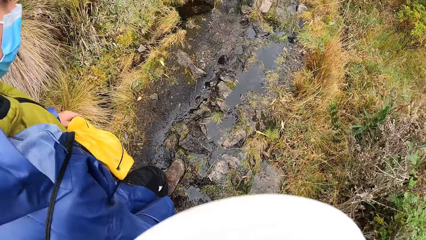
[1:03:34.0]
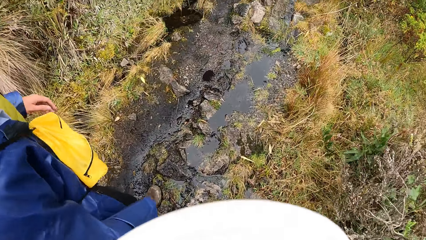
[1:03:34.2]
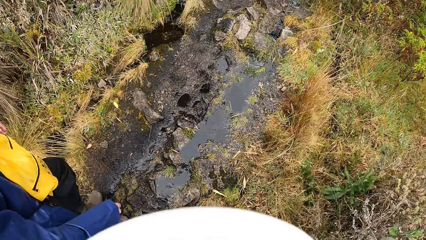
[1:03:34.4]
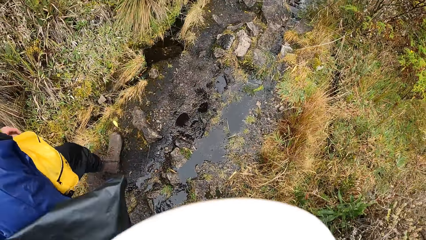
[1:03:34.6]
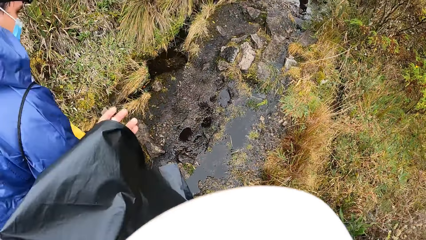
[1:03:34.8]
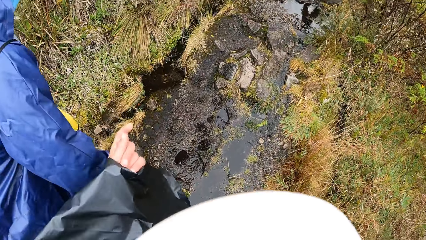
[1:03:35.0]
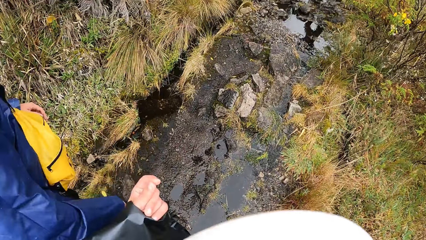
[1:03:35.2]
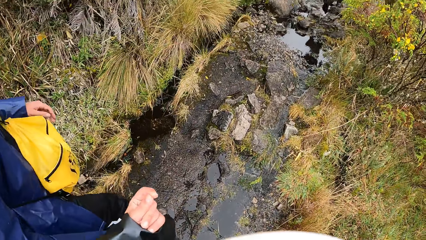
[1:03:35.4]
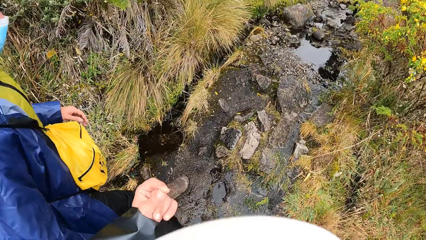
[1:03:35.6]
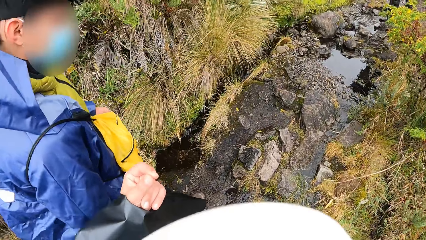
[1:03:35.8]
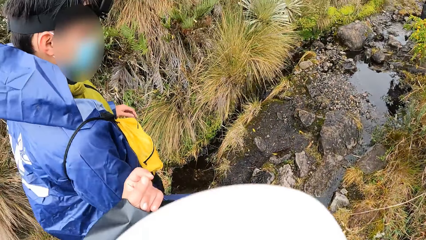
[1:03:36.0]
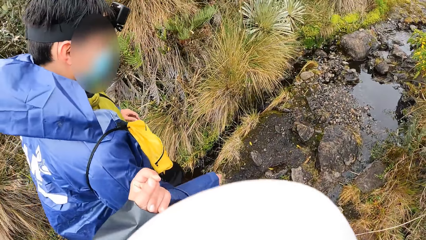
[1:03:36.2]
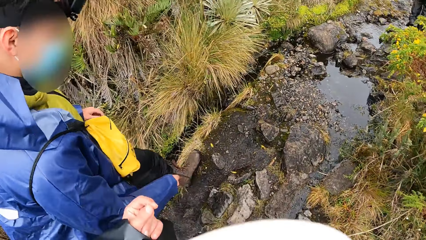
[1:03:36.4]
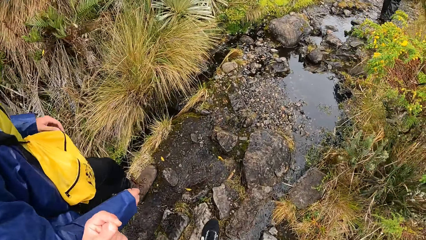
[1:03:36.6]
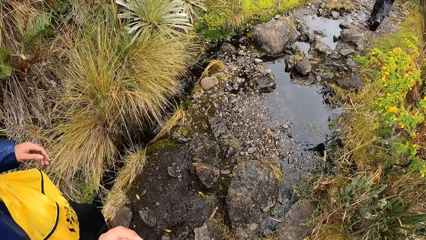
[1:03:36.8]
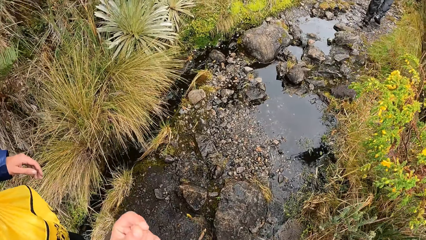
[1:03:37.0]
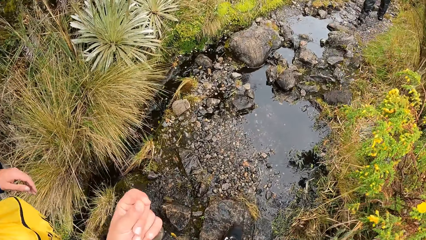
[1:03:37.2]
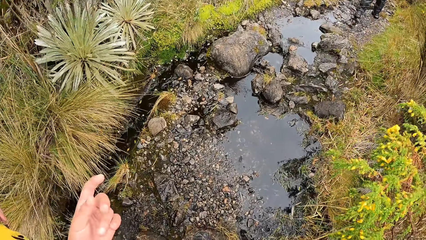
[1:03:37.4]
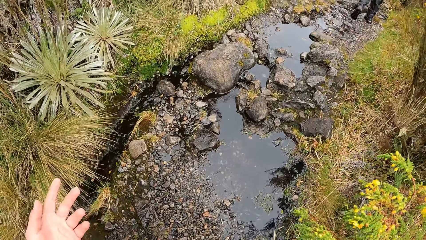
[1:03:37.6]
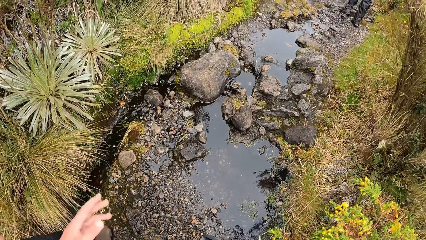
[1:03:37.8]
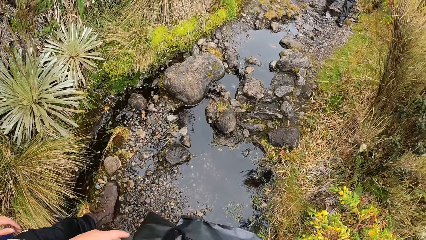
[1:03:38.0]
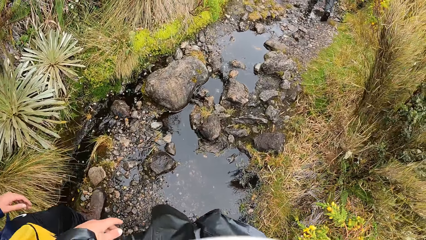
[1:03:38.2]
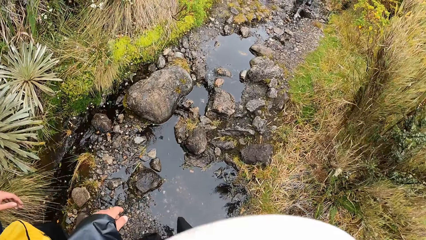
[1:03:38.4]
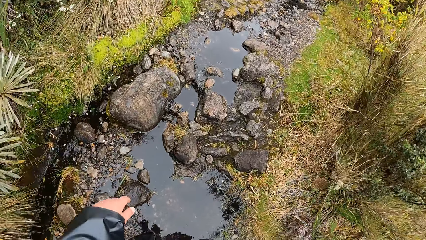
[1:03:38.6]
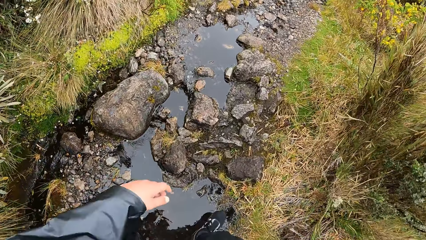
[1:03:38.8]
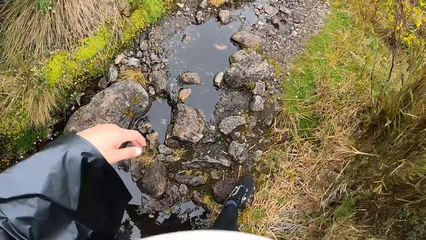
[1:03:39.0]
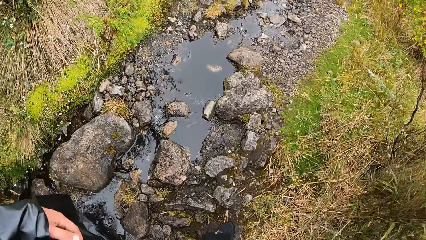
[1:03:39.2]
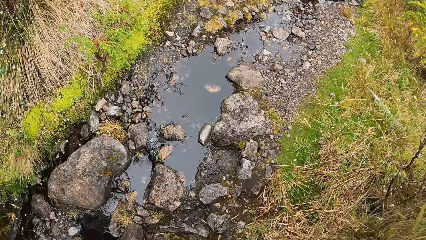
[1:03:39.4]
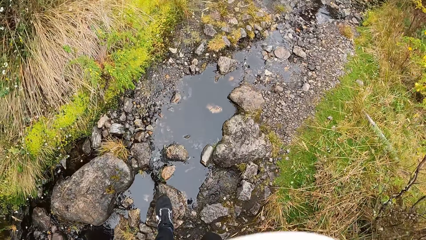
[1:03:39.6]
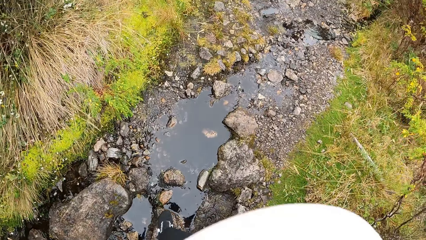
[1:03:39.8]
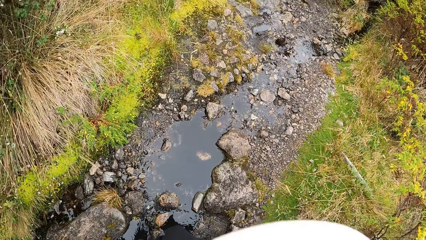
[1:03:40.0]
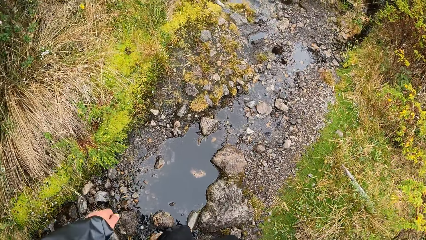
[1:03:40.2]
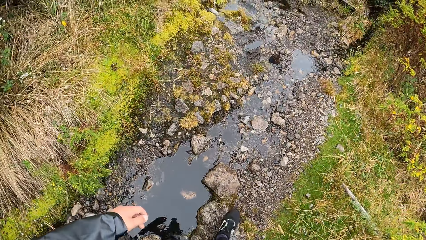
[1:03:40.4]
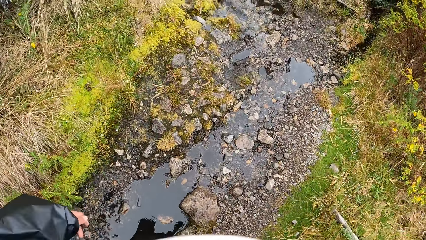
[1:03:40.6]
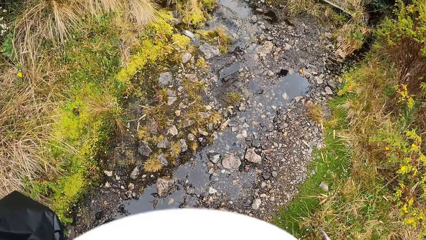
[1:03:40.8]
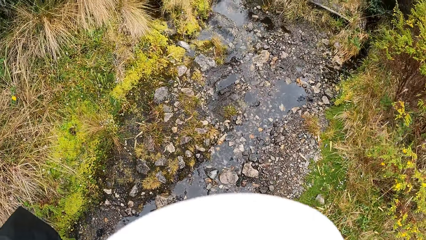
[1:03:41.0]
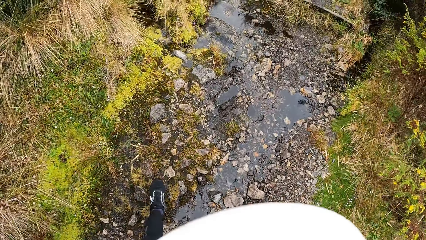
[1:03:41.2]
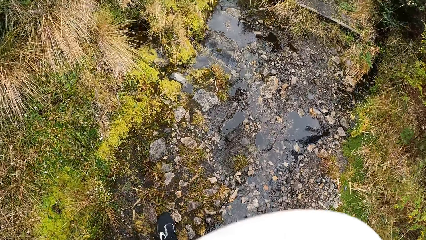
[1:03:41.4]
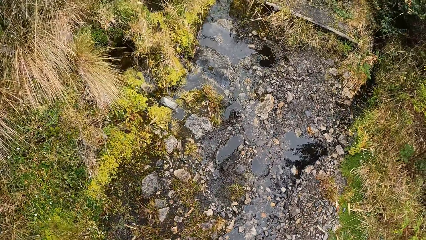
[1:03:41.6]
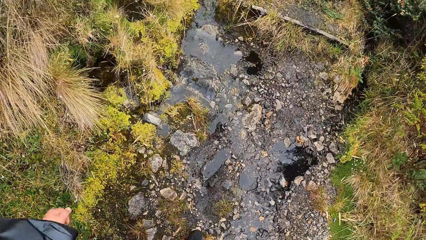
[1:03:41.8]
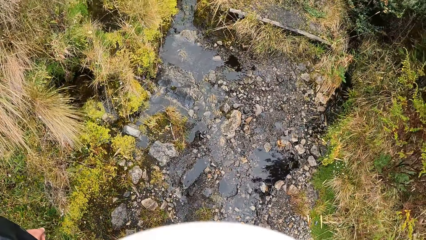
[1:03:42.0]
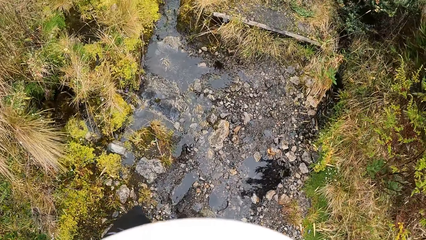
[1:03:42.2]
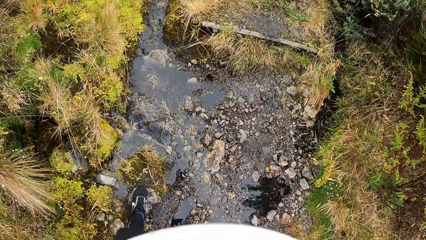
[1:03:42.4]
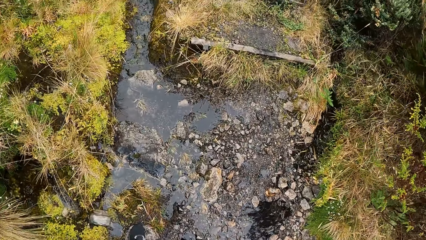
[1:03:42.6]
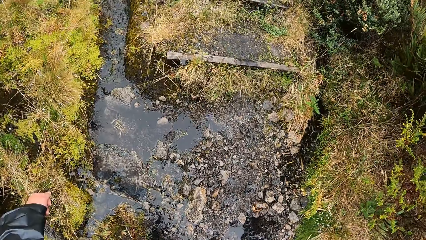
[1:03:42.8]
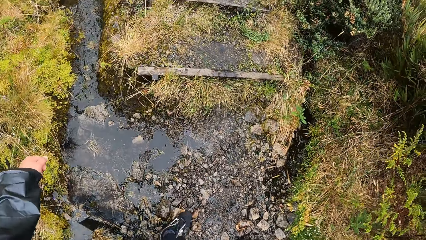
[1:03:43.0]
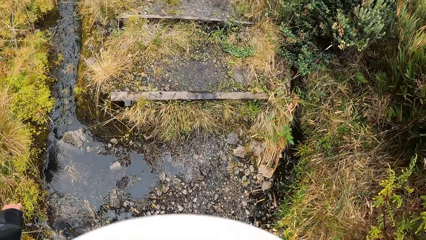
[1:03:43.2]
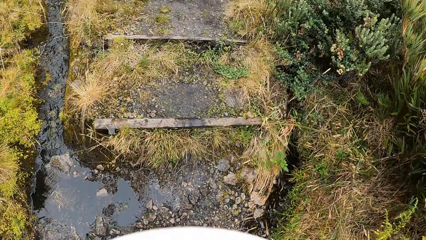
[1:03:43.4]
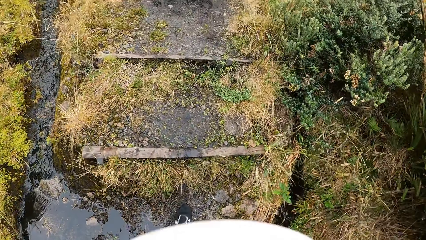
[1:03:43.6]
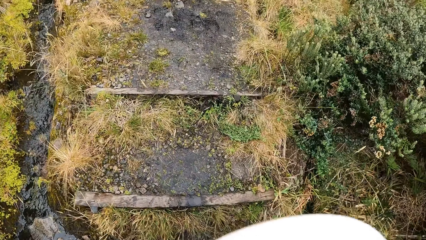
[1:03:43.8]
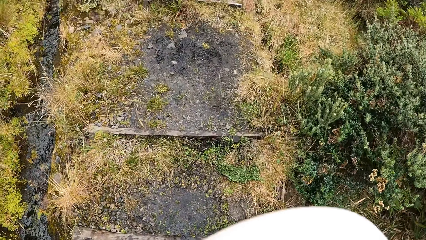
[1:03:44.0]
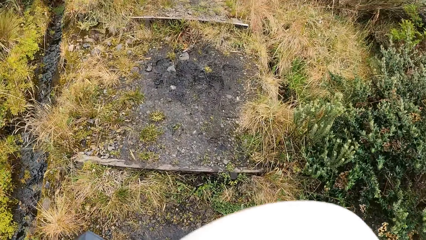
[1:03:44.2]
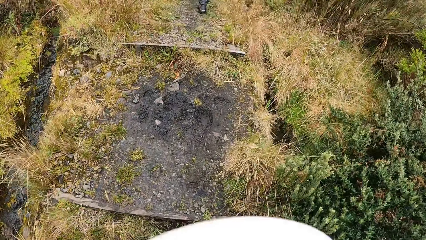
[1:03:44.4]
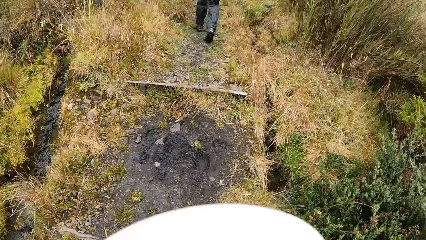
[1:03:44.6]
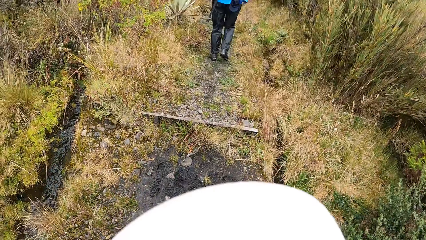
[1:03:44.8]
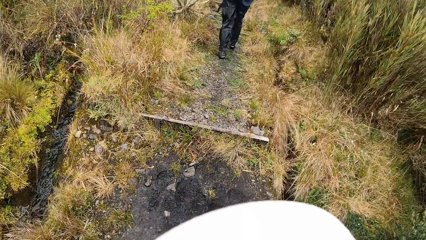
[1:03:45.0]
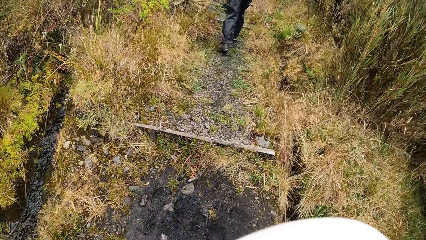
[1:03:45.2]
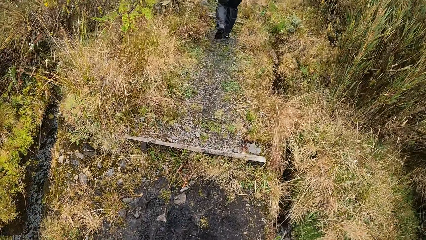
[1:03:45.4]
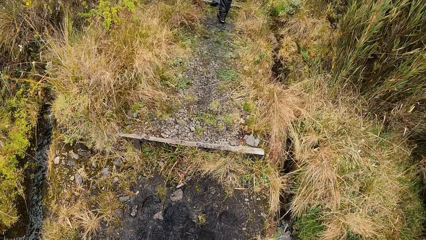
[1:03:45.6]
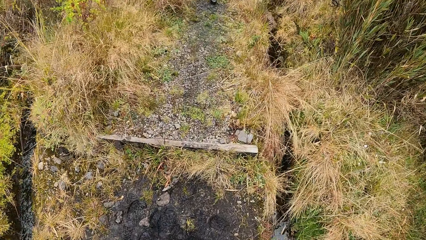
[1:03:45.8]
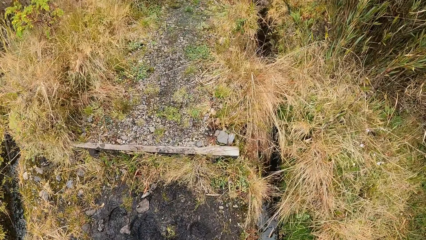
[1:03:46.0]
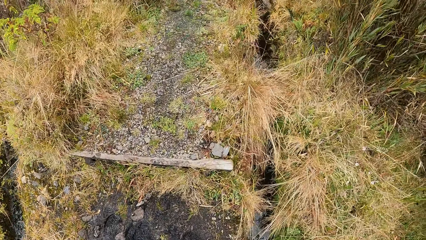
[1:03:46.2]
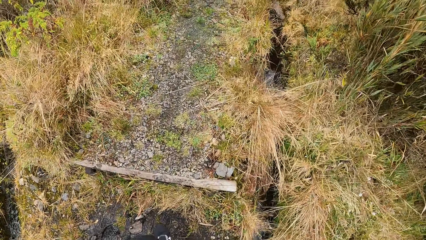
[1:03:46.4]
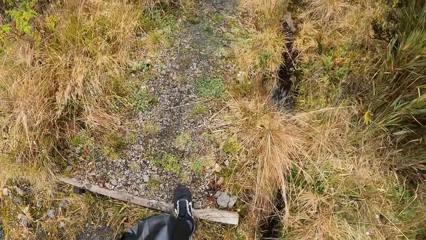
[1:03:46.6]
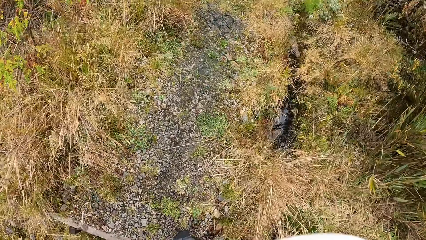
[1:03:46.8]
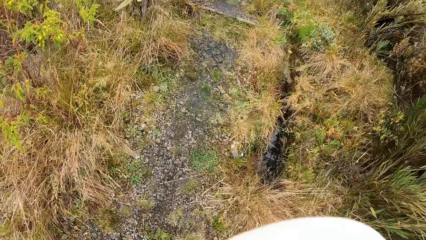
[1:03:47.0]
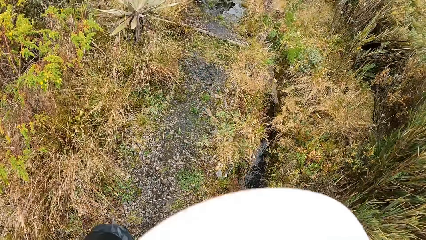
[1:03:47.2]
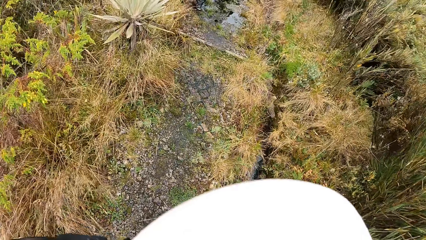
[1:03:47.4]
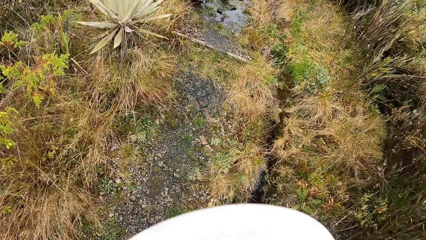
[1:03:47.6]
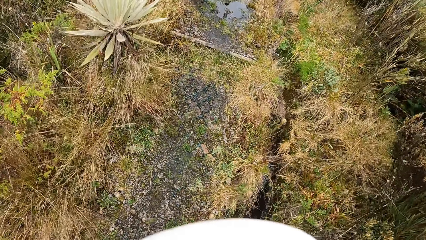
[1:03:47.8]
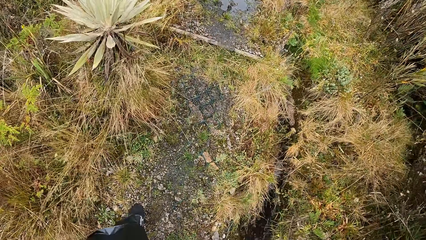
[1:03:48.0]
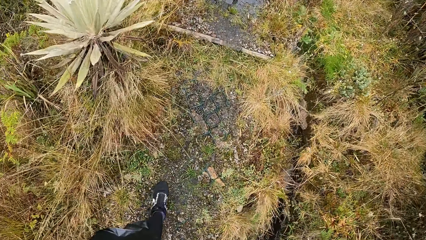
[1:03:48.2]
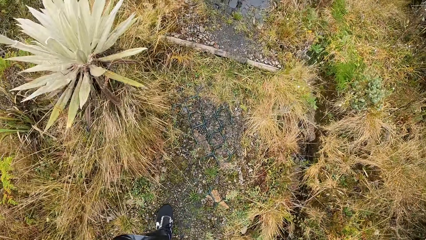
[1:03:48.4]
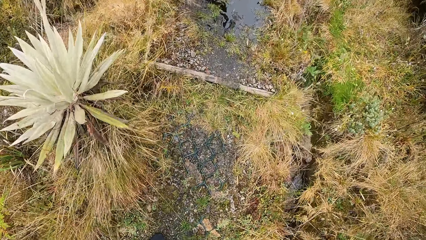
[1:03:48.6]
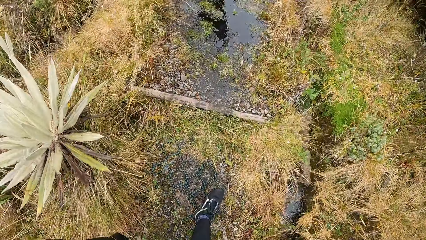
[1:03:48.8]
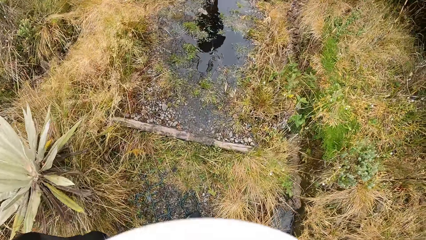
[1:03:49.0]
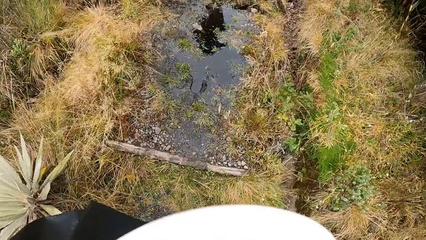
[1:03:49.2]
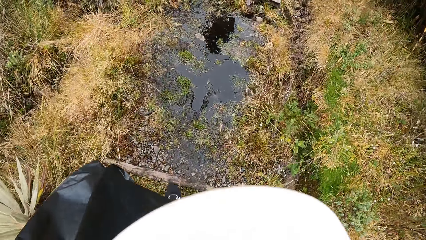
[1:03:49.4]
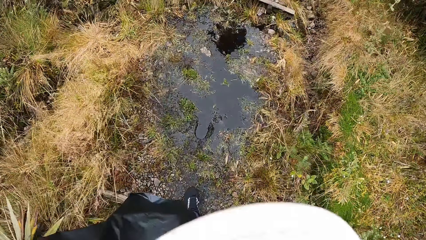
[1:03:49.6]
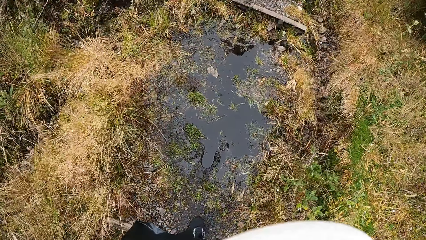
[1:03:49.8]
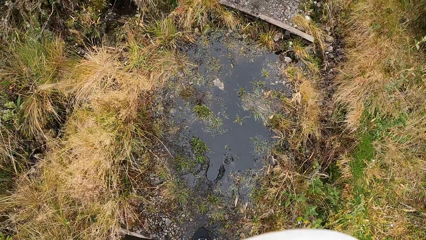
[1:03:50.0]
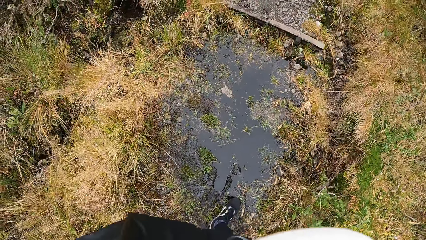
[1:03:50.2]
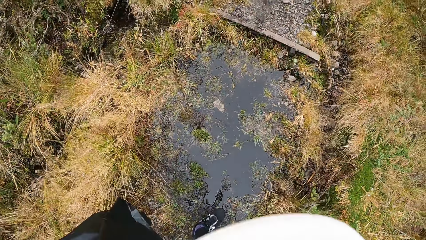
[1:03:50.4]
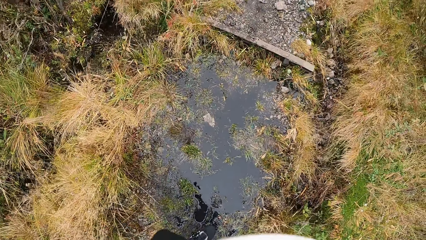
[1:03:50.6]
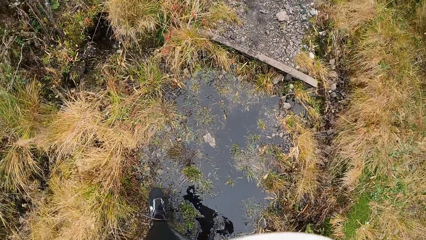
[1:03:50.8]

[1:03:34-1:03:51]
The camera wearer walks on the road towards the forest. They pass the stagnant water. They walk on the road towards the forest.
